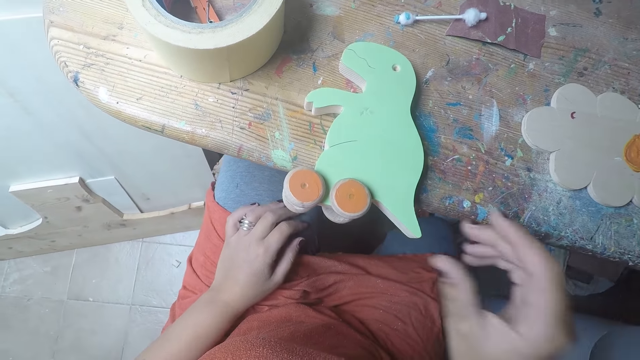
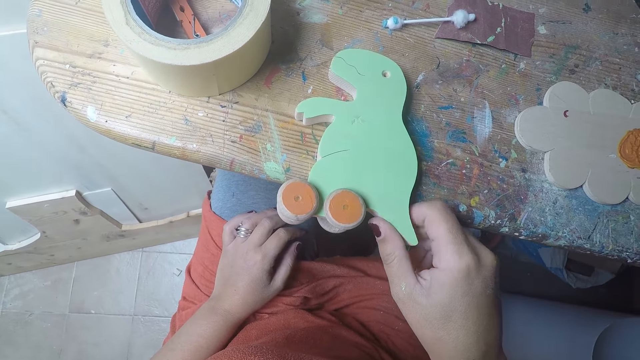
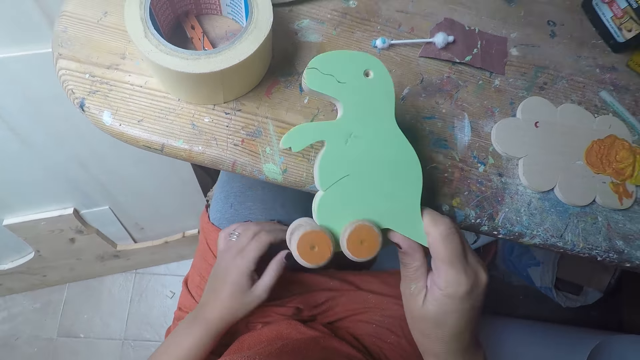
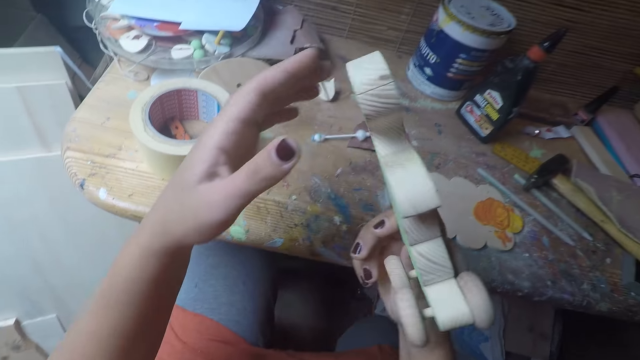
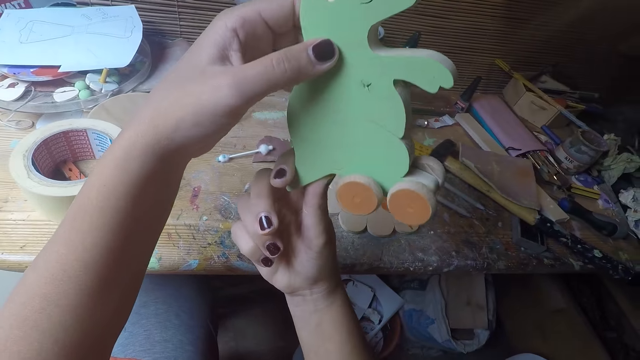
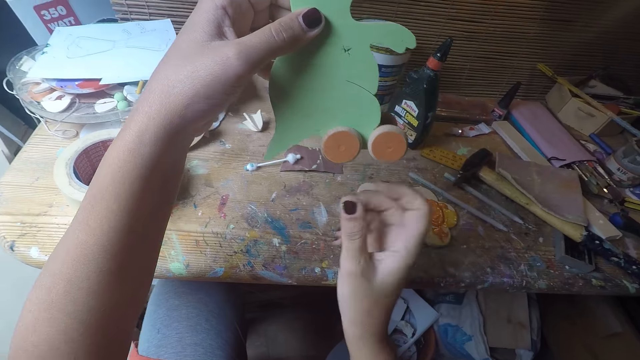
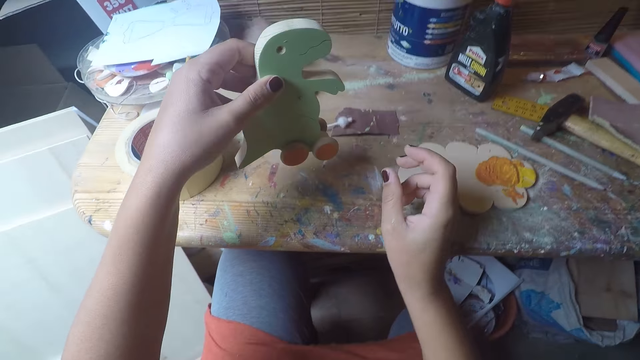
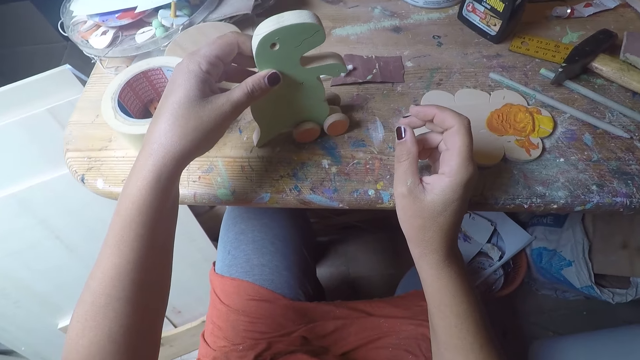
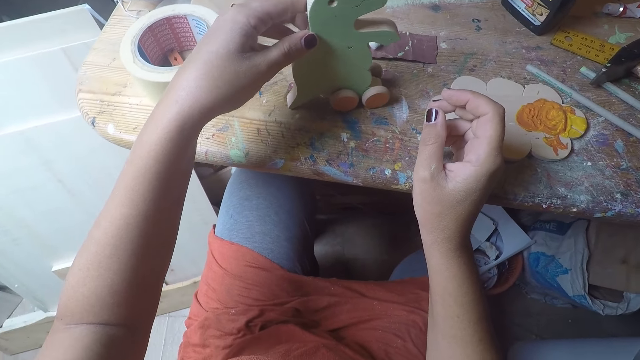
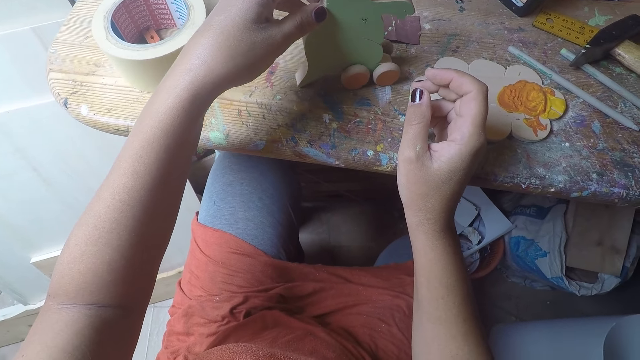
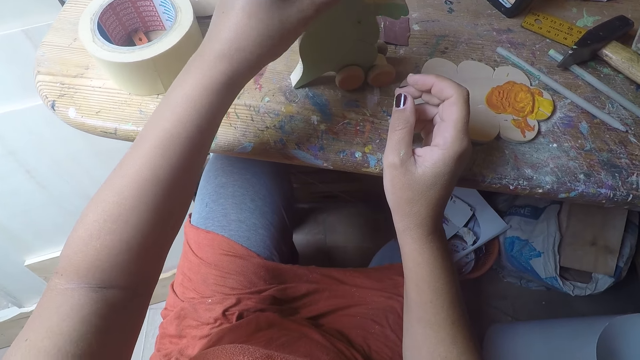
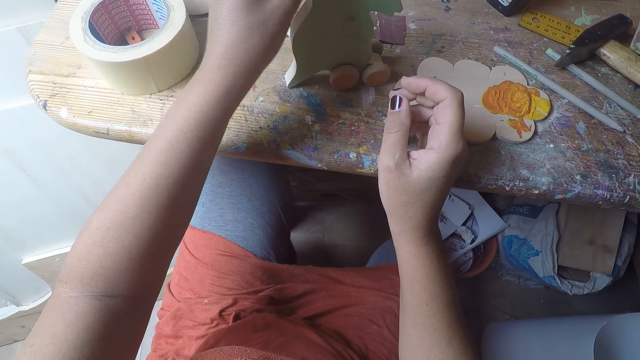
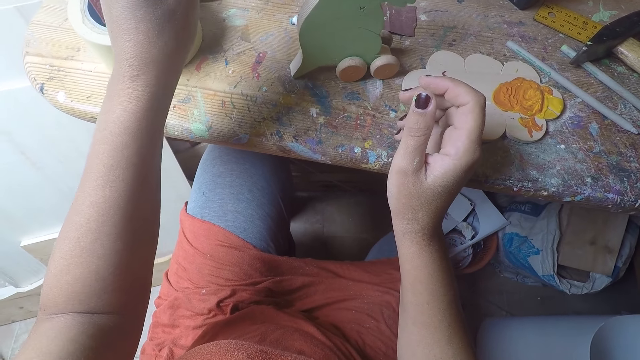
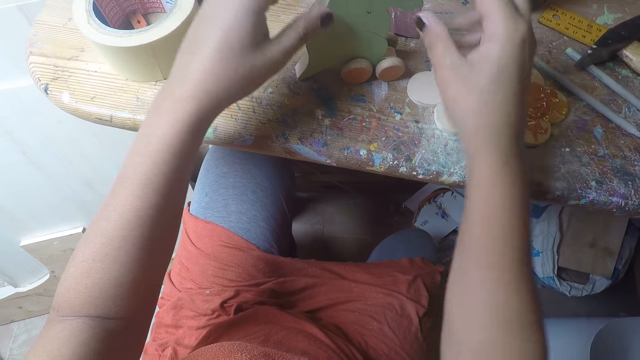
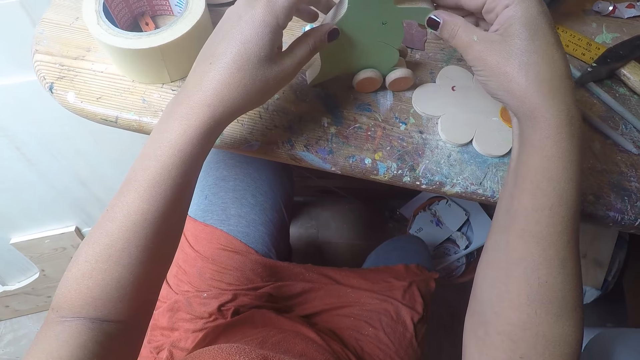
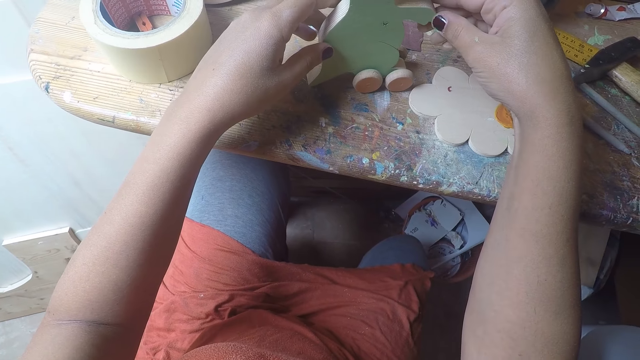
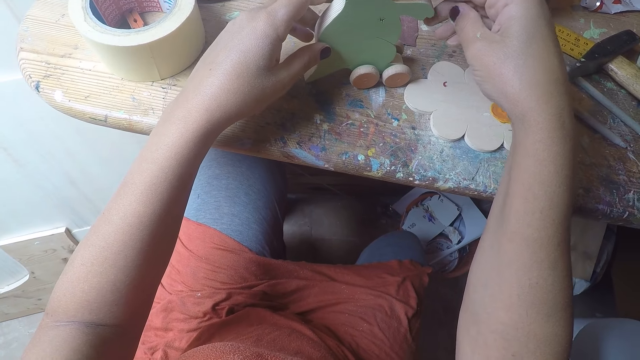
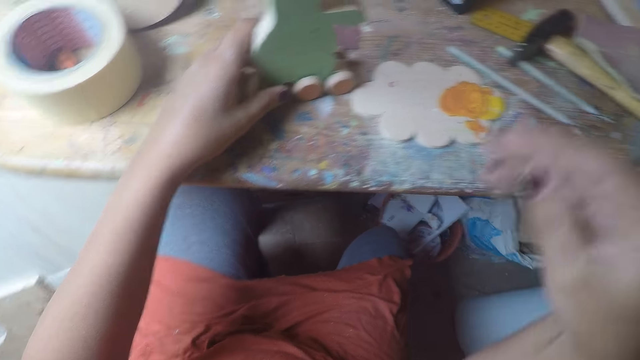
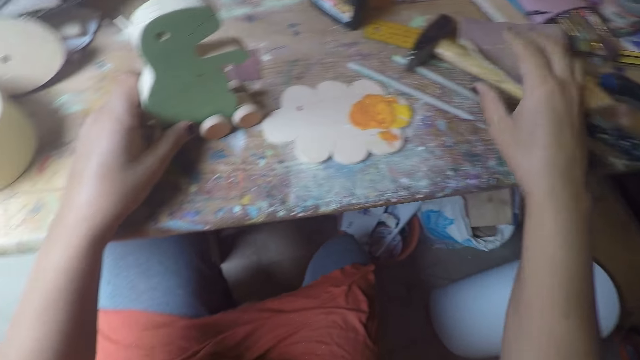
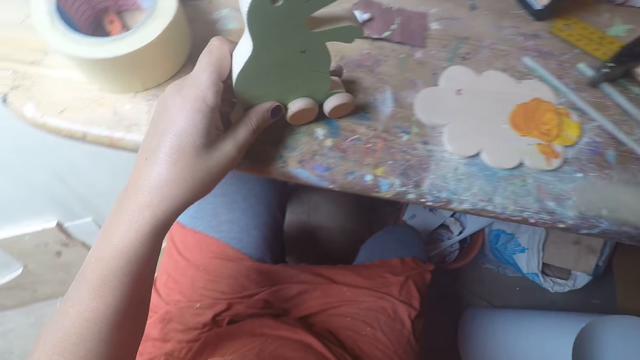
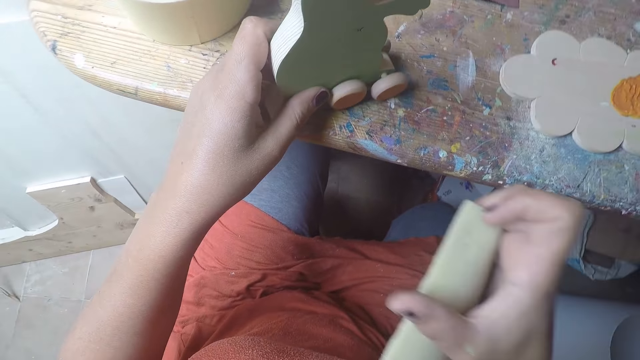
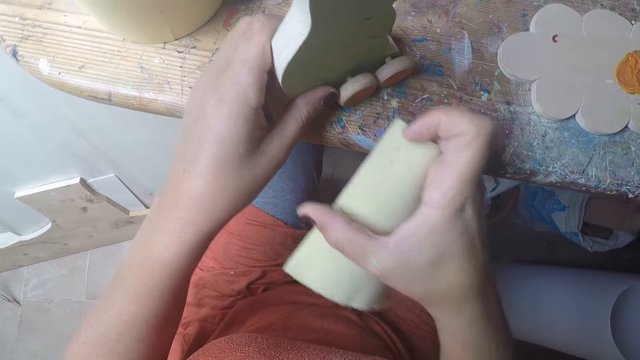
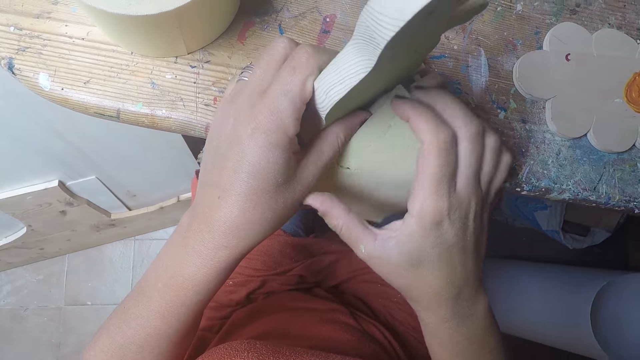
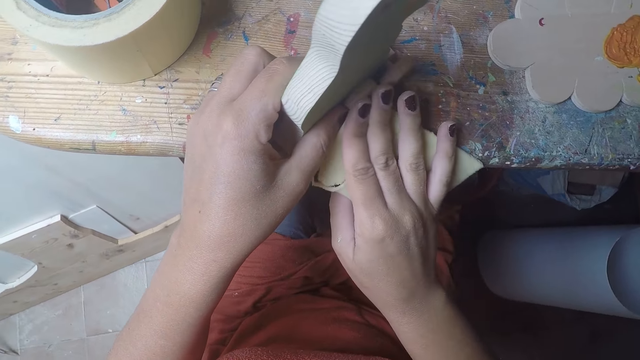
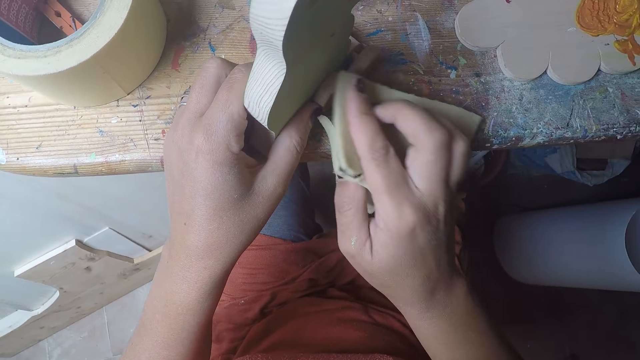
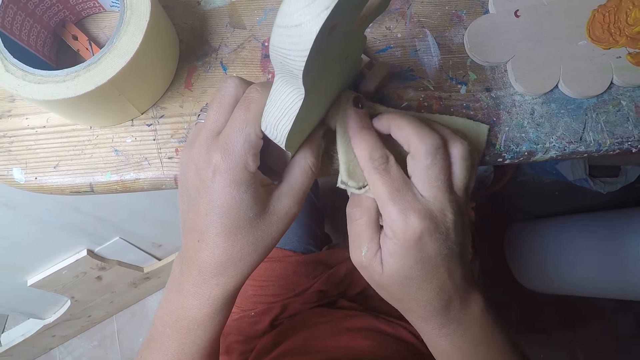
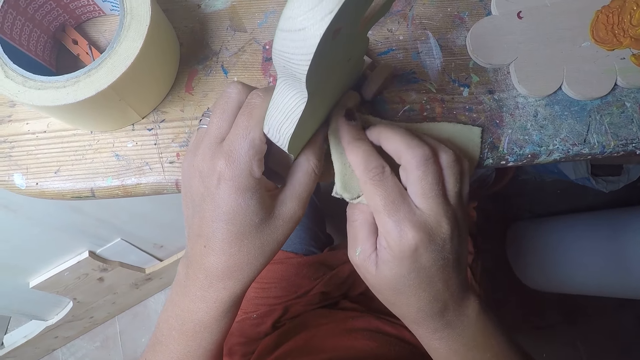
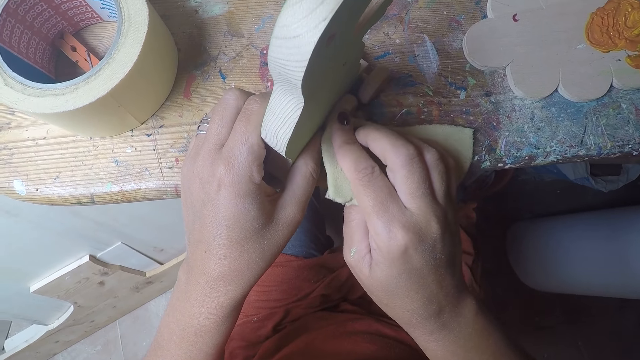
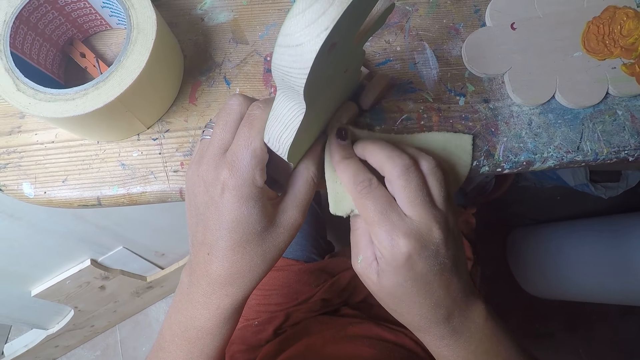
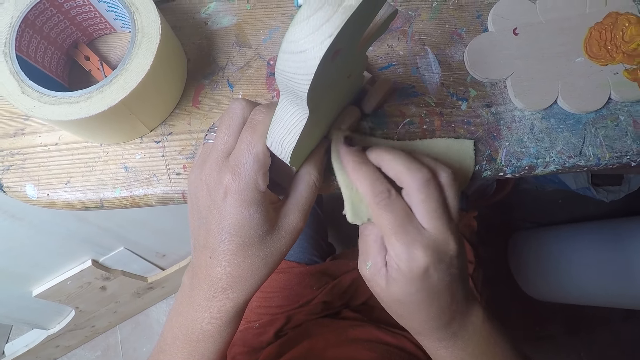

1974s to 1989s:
The camera wearer carries the wooden dinosaur on the table with her right hand. She moves the wooden dinosaur in her right hand to her left hand. She turns the wooden dinosaur. She drops the wooden dinosaur in her left hand on the table. She moves the wooden dinosaur on the table with her left hand. She picks up the sandpaper on the table with her right hand. She sands the round wood of the wooden dinosaur with her right hand.

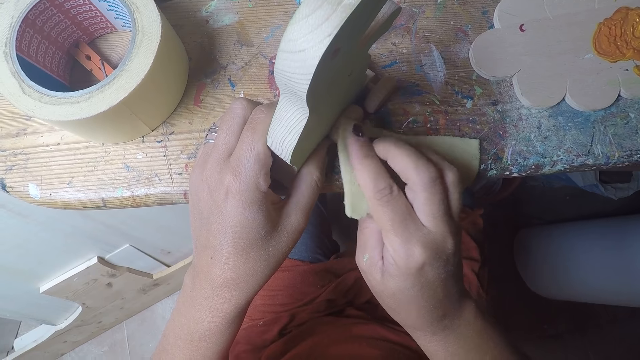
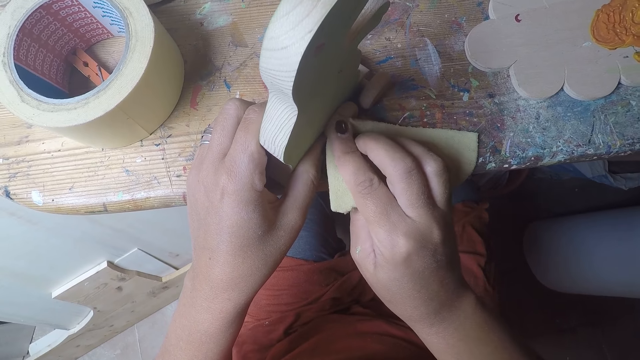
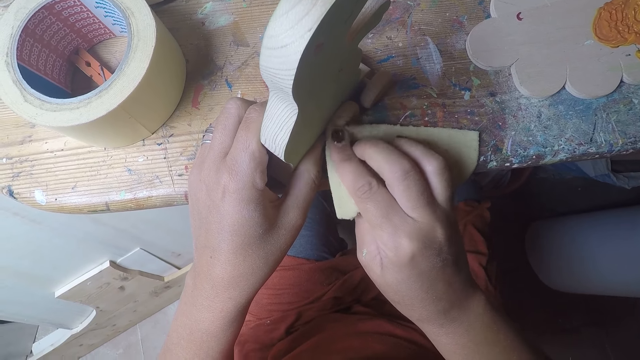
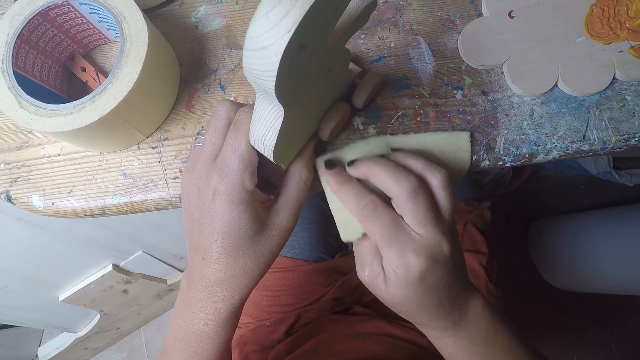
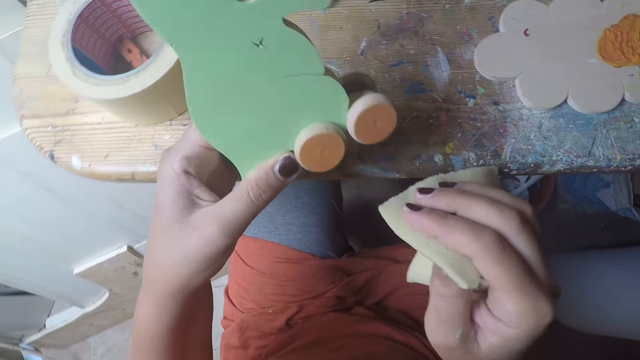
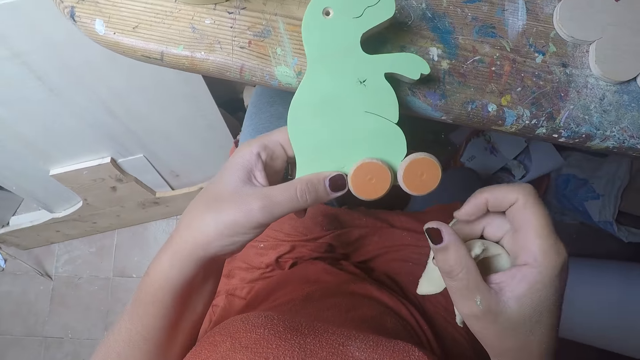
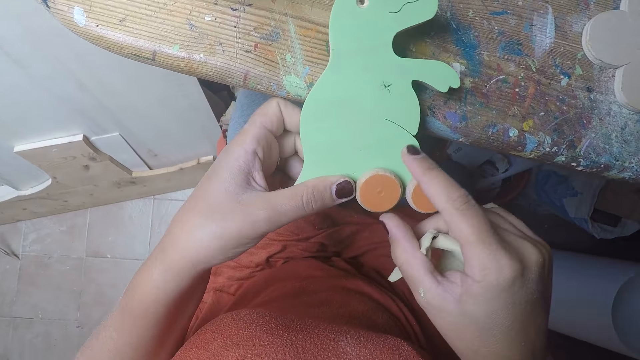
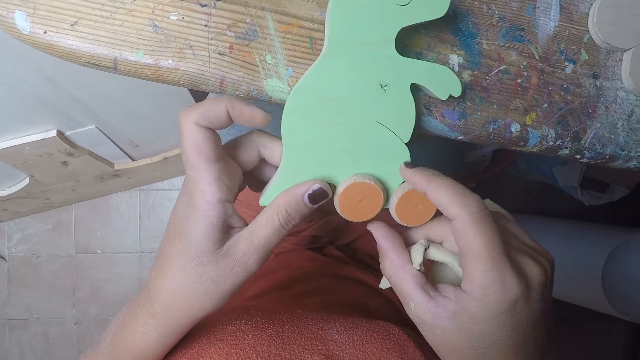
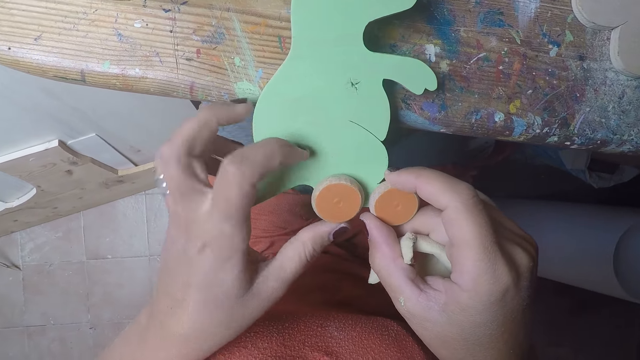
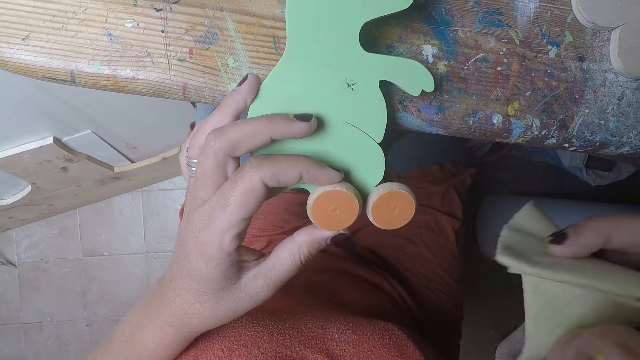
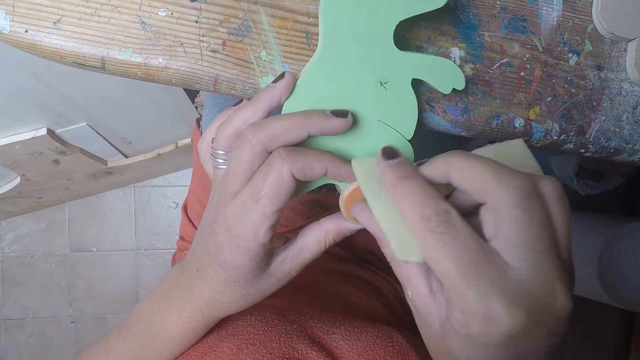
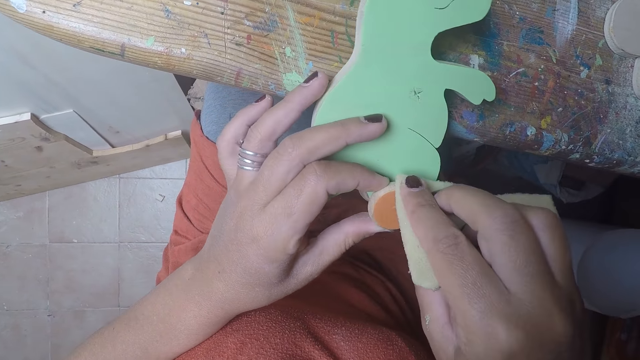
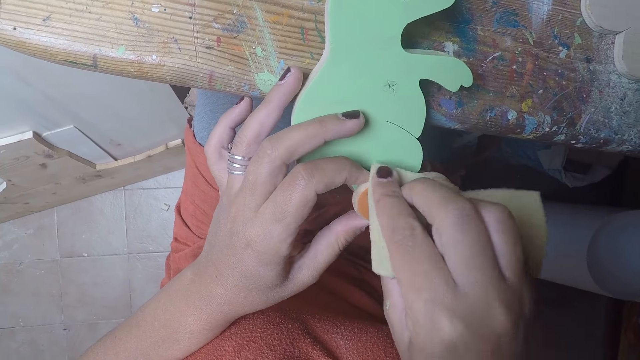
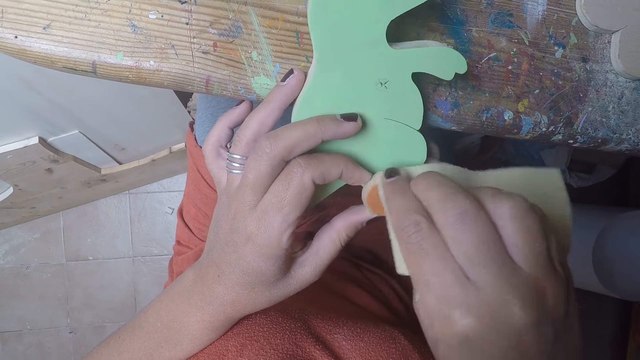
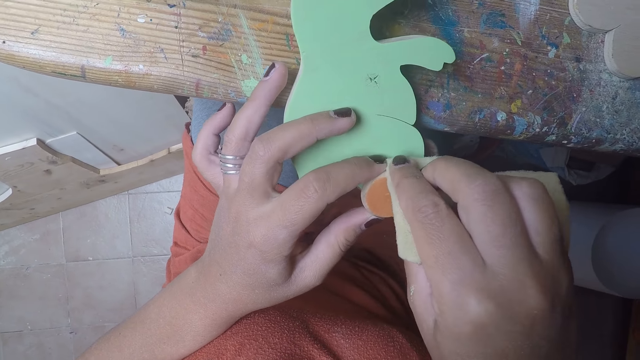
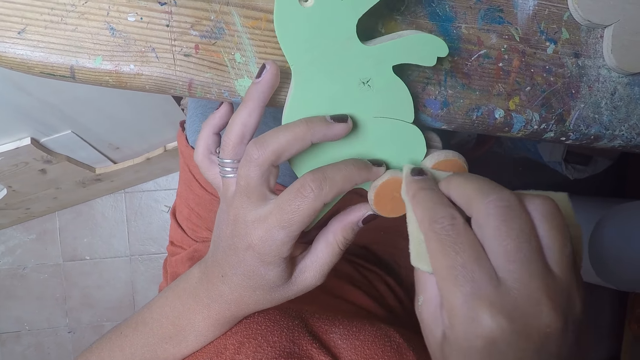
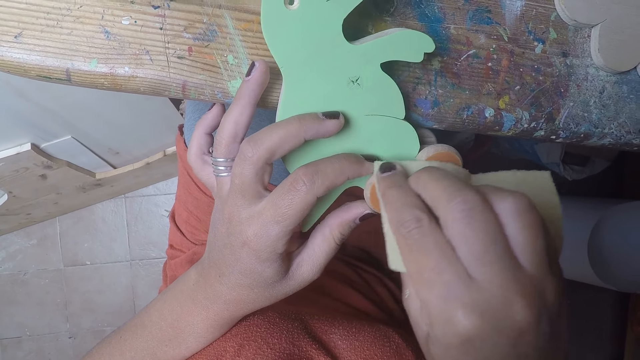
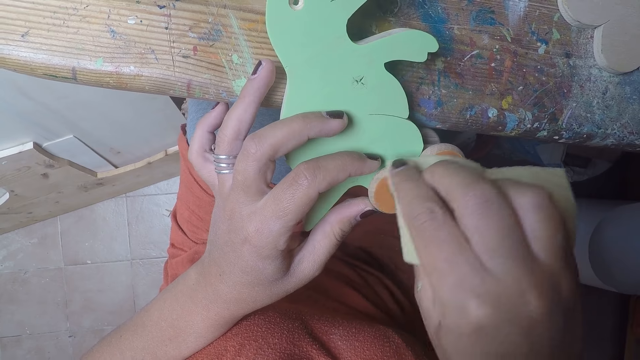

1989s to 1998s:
The camera wearer wipes a wood craft using a sponge.
